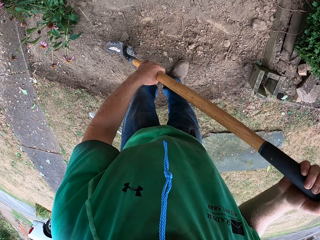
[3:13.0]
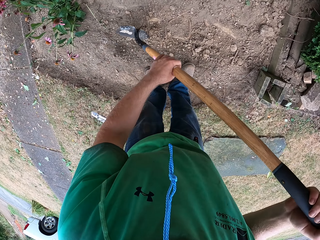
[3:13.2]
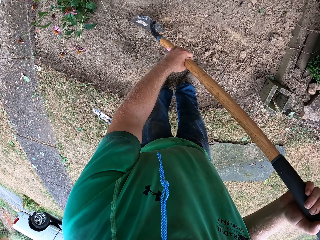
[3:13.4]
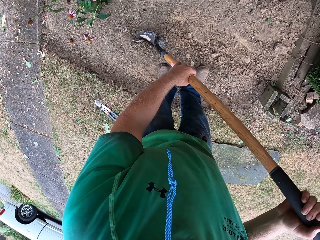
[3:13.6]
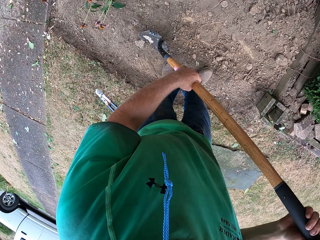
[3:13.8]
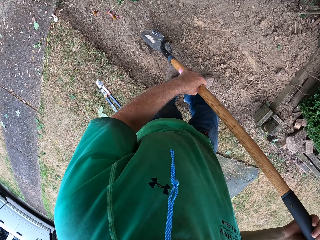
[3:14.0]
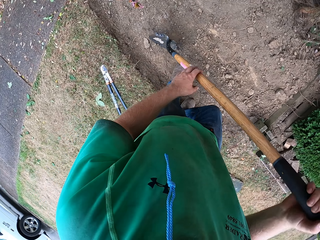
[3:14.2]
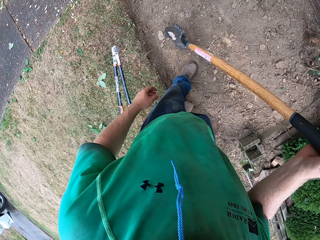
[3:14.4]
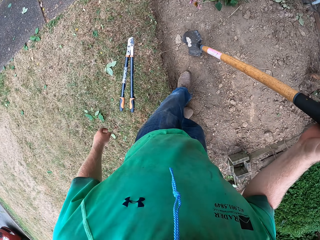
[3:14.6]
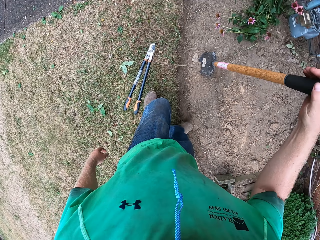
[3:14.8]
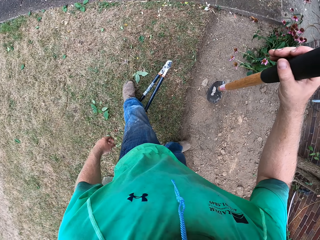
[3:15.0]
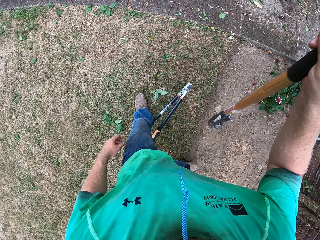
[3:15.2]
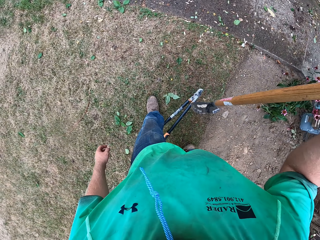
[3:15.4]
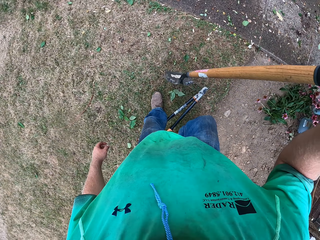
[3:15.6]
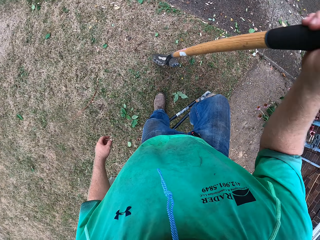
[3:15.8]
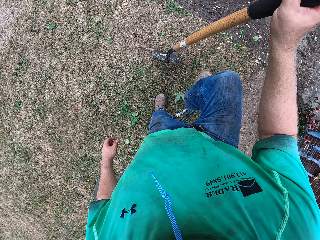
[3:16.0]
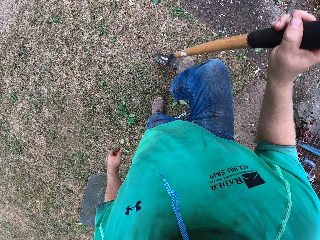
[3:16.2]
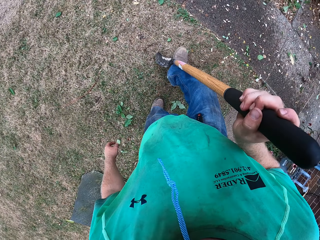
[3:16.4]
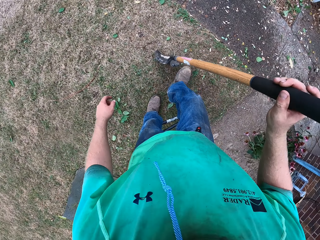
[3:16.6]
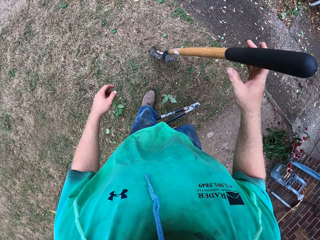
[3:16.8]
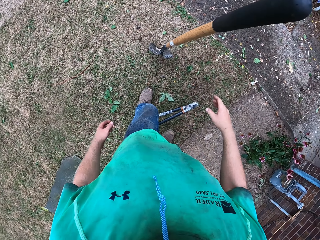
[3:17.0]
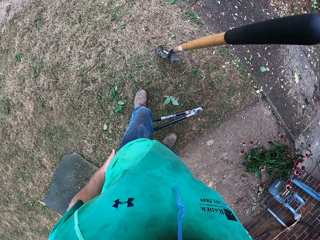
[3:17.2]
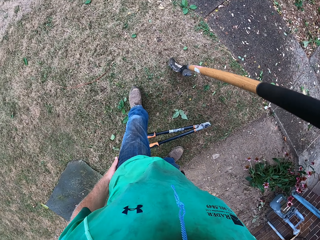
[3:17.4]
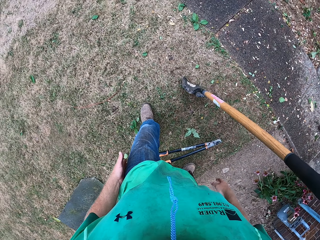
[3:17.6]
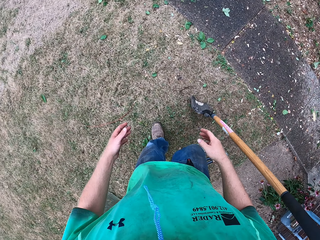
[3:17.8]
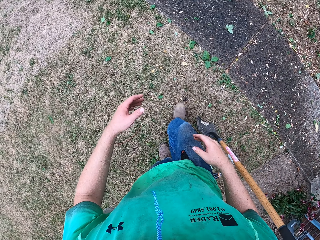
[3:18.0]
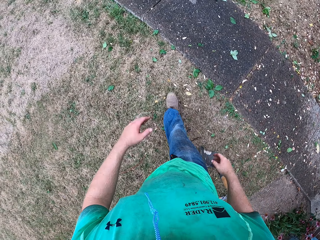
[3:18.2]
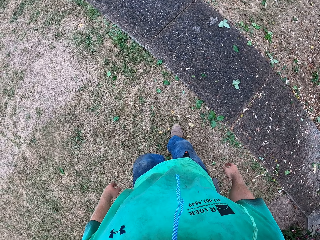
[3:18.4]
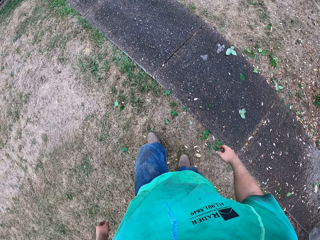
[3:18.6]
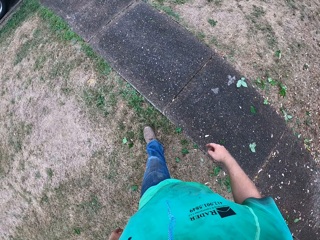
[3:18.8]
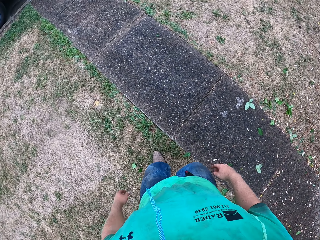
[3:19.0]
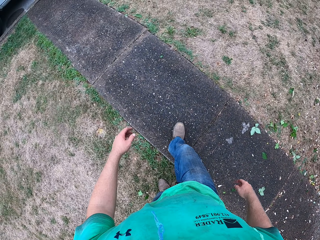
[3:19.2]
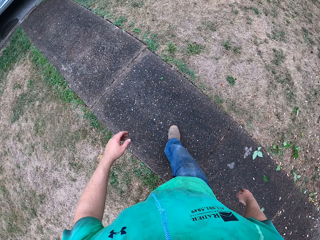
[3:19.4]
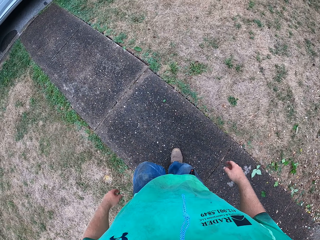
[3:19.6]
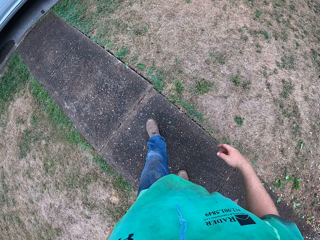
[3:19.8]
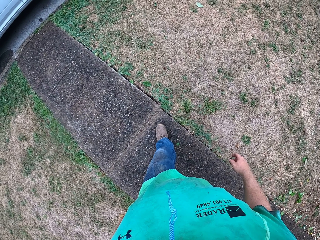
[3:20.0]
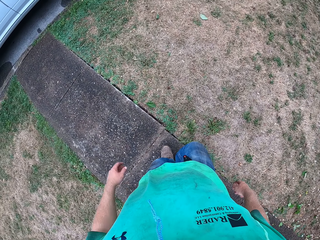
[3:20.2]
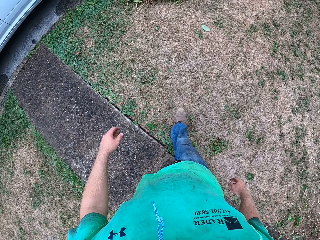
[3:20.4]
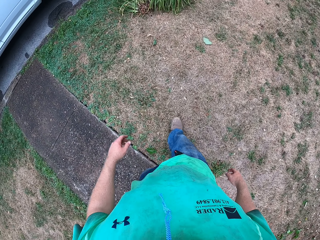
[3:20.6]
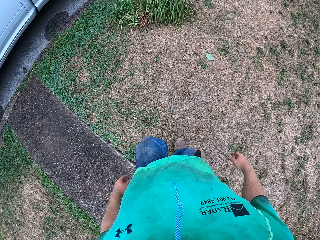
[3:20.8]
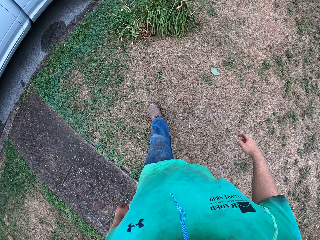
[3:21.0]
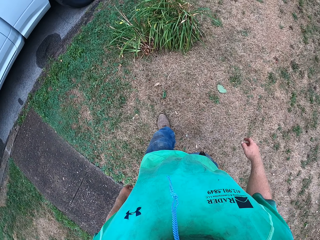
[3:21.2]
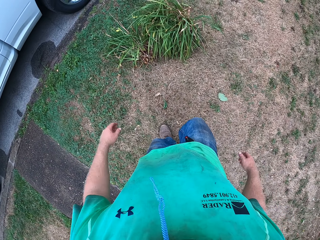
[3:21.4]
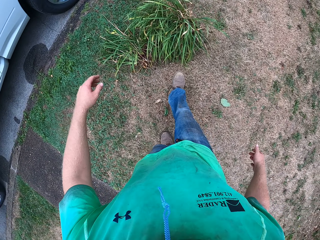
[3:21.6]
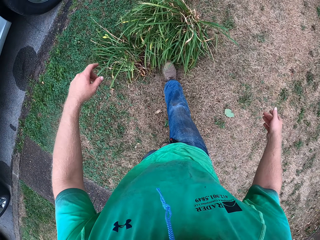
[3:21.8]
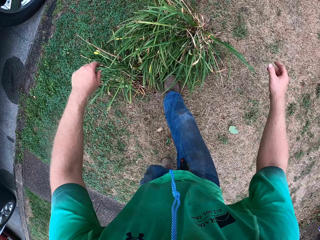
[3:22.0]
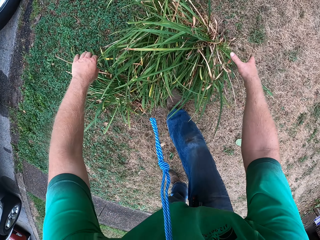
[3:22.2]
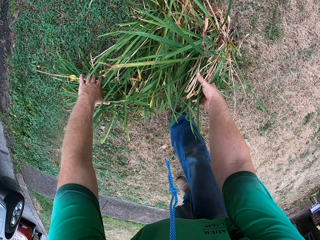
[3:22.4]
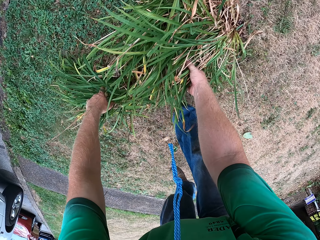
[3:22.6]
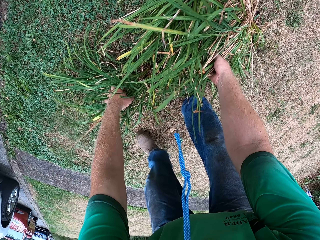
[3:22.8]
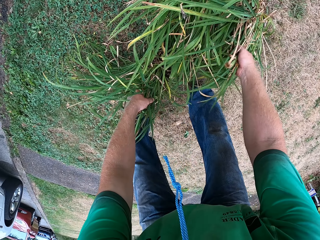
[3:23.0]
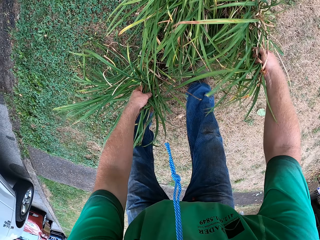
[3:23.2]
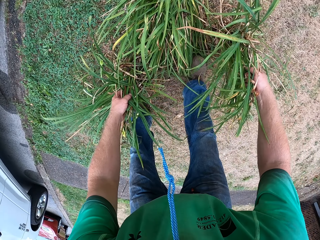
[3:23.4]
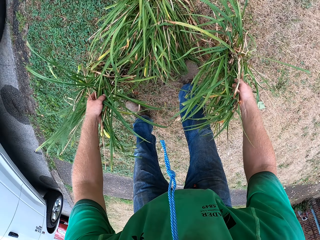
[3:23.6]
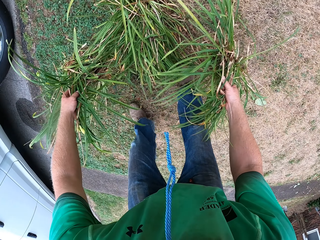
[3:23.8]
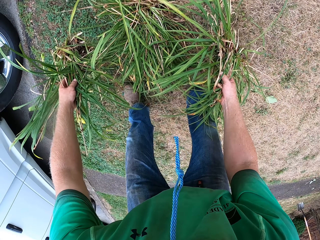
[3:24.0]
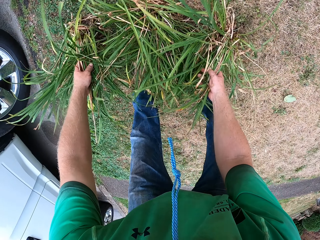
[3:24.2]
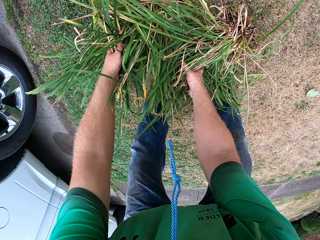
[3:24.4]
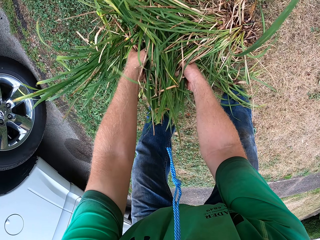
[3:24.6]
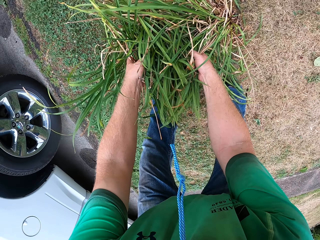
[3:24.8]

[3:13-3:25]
The camera wearer walks. He dips a shovel to the ground. He drops the shovel on the floor with his right hand. He walks. He picks plants. He carries a plant from the floor with both hands.

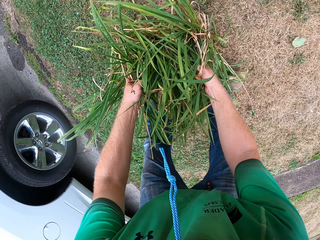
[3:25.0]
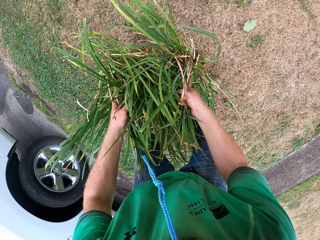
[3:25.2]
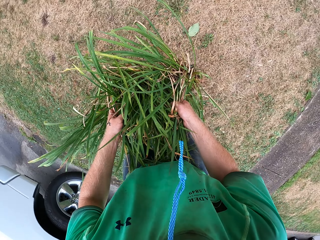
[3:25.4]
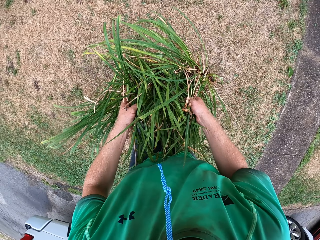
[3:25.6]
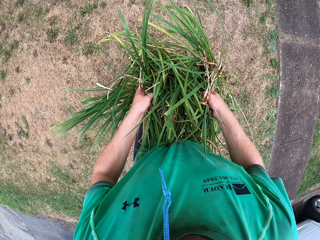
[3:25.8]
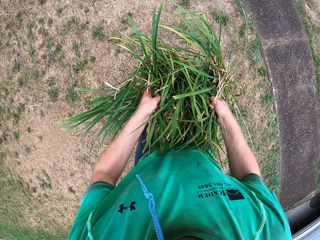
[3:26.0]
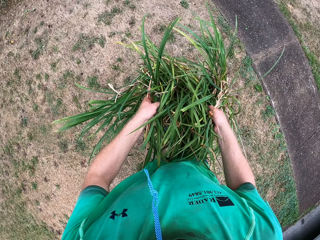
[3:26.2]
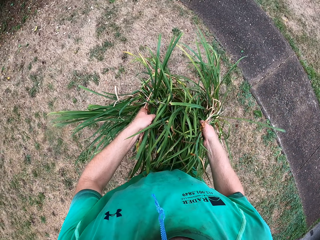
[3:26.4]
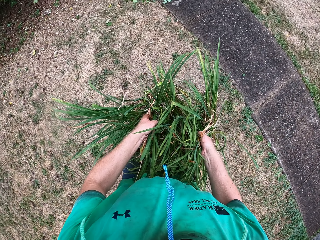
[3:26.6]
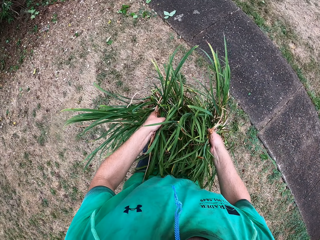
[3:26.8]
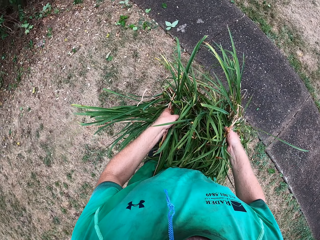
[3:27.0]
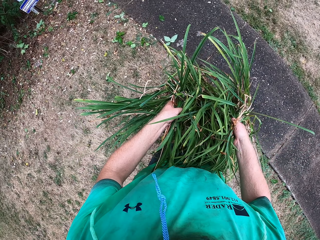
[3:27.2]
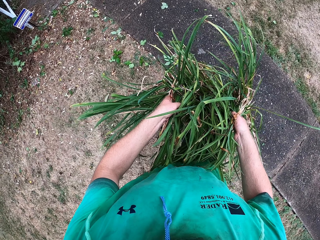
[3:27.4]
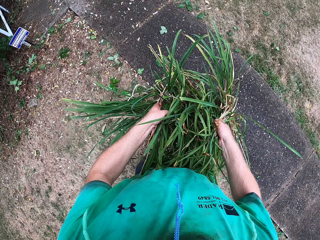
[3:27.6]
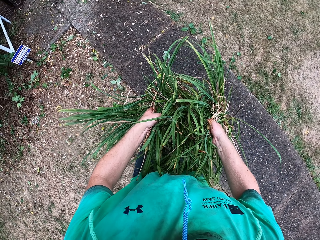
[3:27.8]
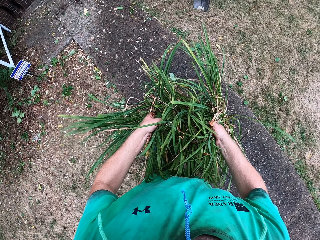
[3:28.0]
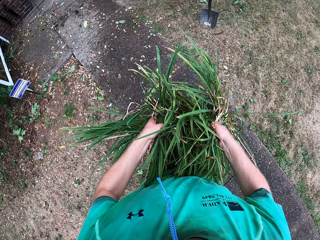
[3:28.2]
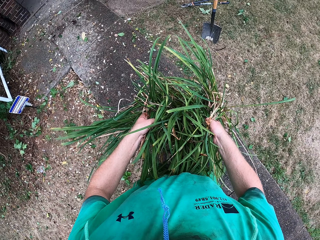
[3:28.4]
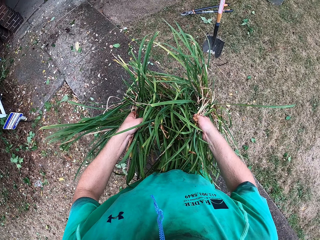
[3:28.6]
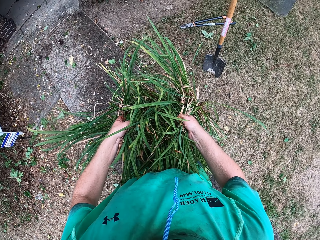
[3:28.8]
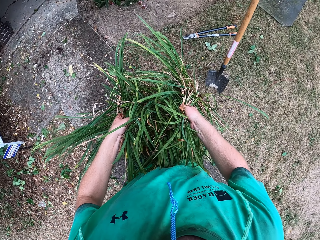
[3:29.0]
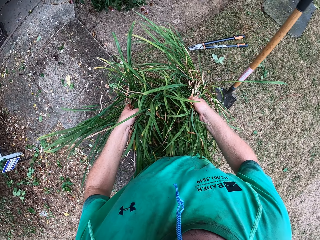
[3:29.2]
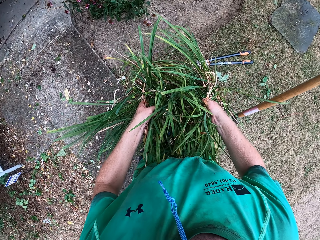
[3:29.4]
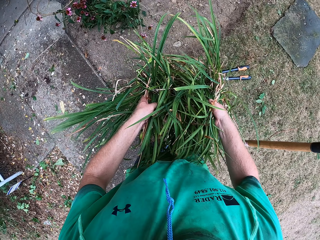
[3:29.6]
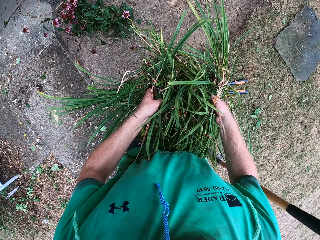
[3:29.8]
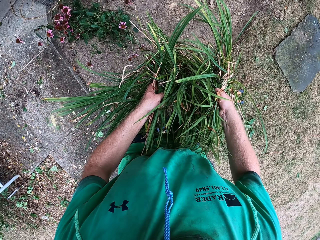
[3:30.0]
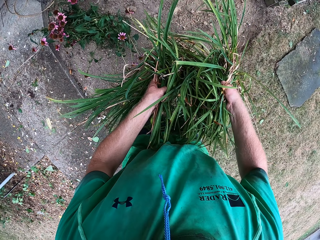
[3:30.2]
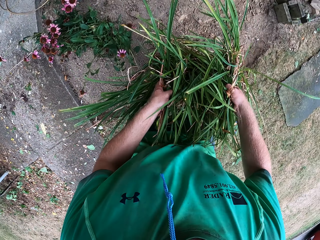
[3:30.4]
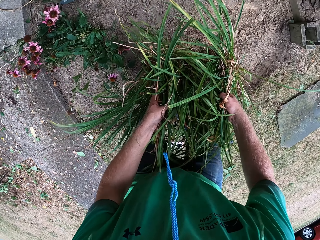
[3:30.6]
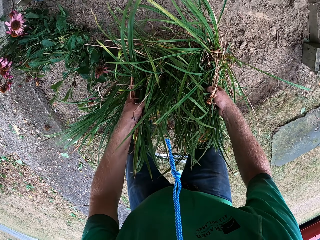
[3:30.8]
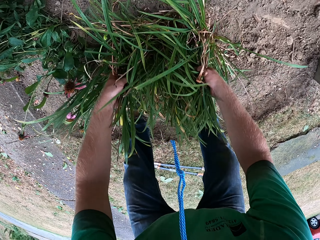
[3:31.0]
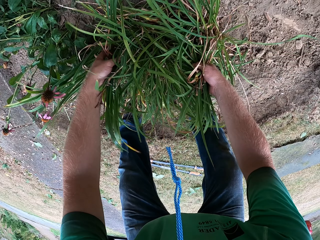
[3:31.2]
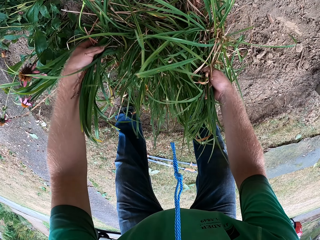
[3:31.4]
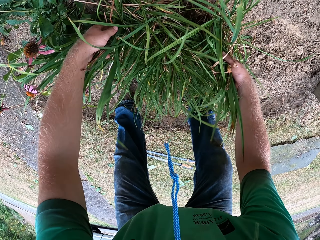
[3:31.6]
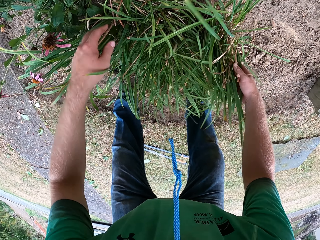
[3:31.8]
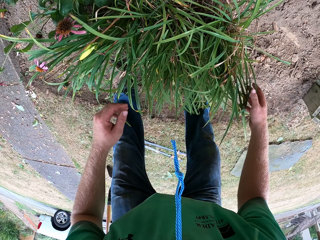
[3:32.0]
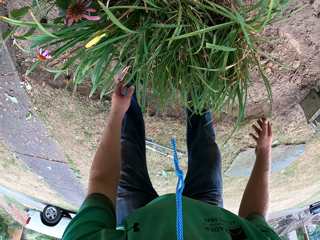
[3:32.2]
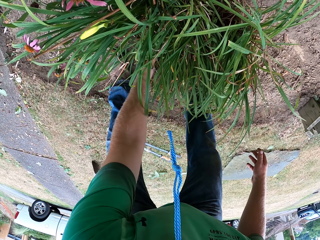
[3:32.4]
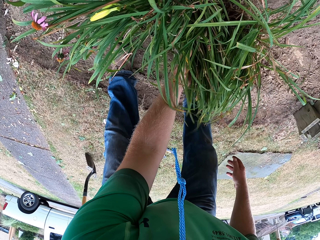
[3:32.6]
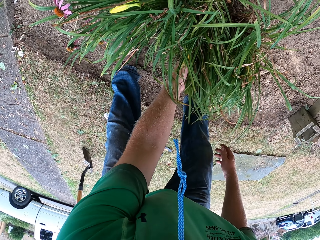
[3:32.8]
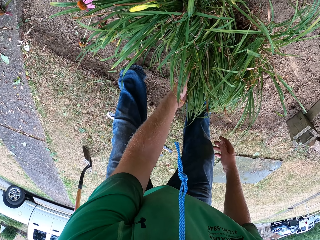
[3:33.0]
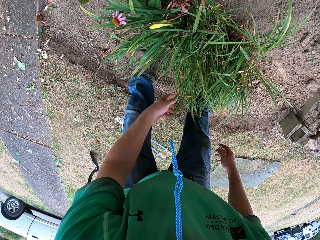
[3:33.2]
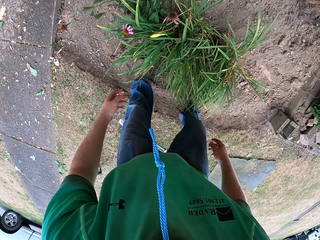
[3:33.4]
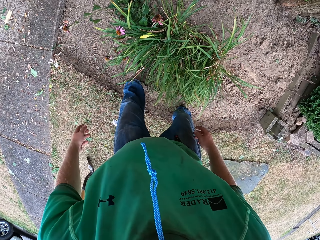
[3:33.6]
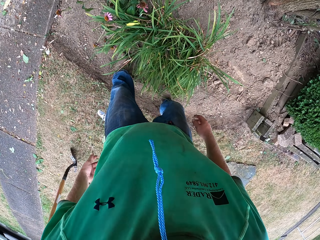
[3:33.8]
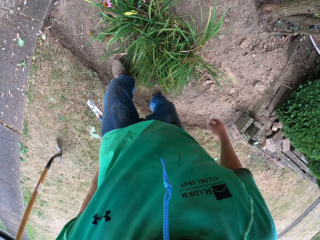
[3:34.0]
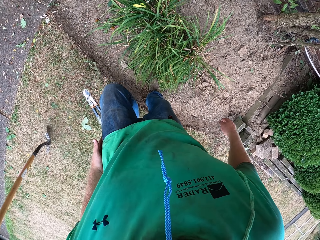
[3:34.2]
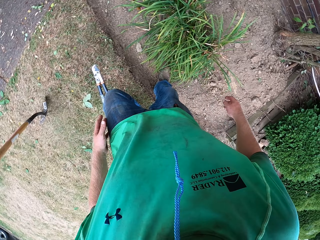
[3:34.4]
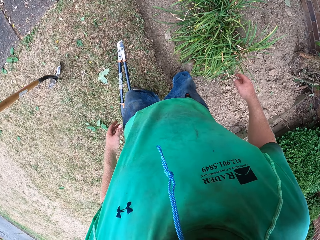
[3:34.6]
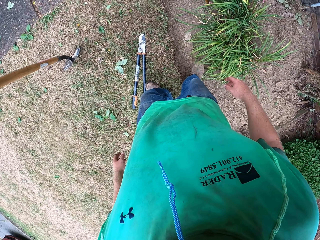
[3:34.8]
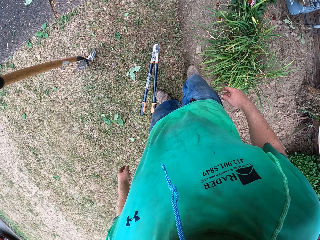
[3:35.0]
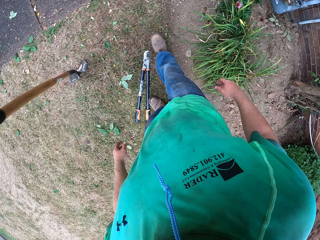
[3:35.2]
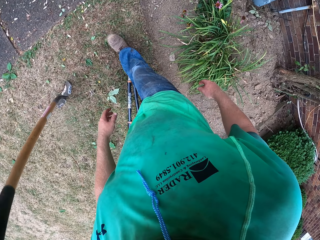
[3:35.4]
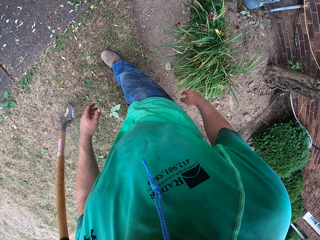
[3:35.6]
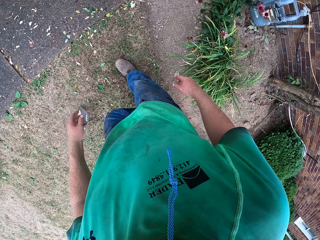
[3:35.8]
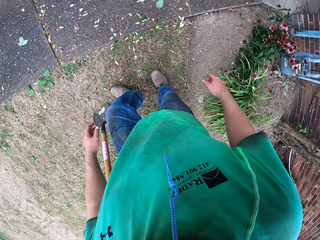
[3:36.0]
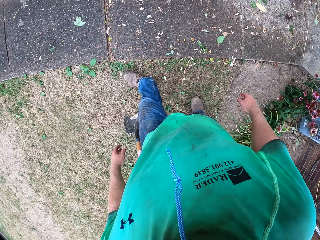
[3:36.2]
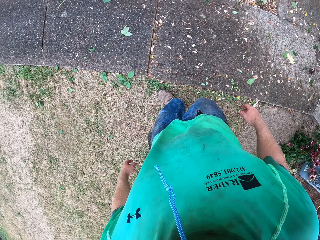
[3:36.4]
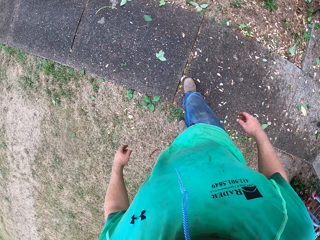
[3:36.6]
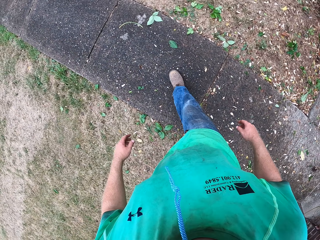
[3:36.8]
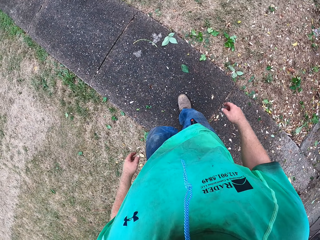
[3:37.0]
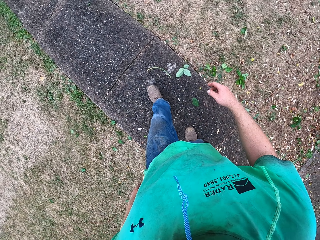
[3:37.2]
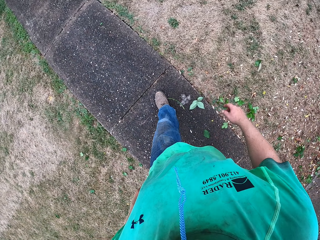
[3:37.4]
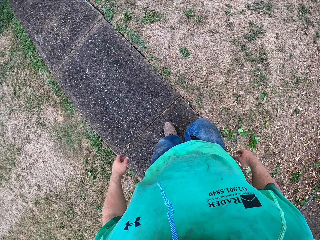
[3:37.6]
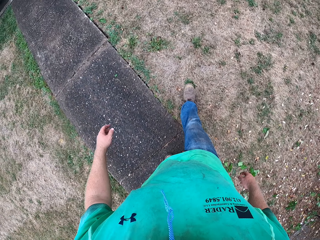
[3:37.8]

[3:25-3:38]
The camera wearer walks. They put plants in the hole. They drop the plant on the floor with both hands. They walk.
